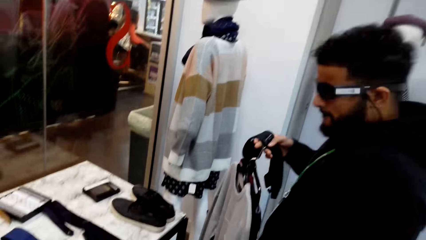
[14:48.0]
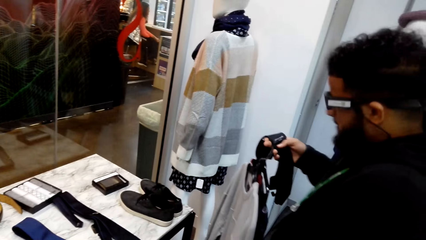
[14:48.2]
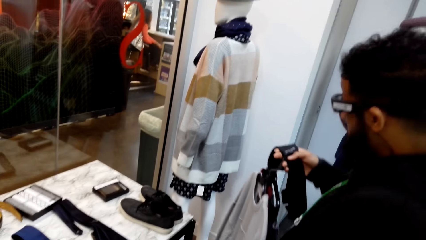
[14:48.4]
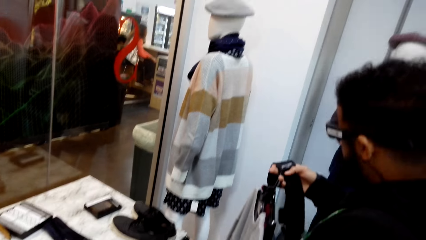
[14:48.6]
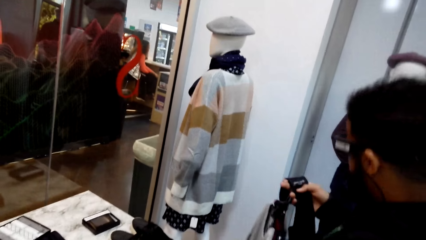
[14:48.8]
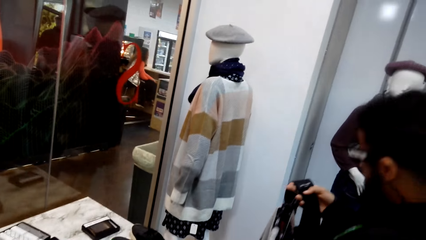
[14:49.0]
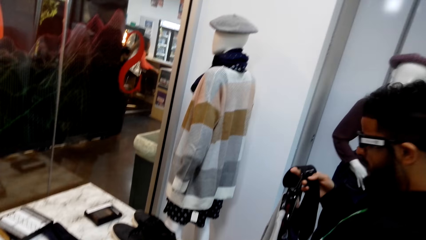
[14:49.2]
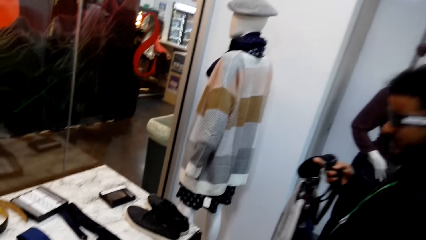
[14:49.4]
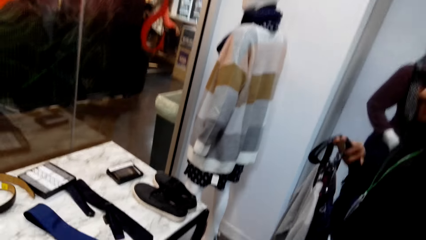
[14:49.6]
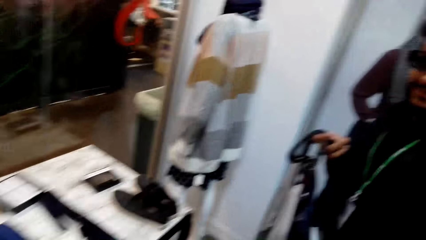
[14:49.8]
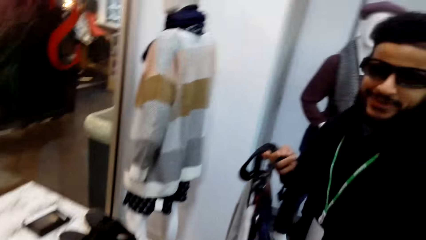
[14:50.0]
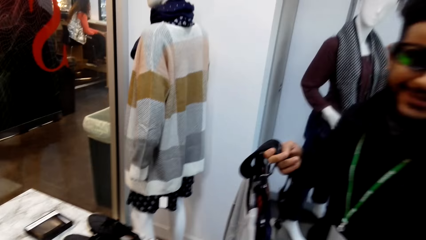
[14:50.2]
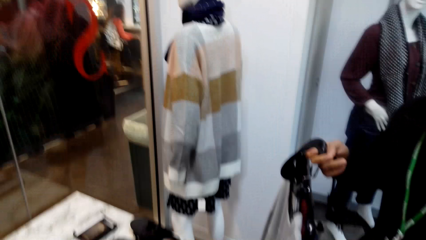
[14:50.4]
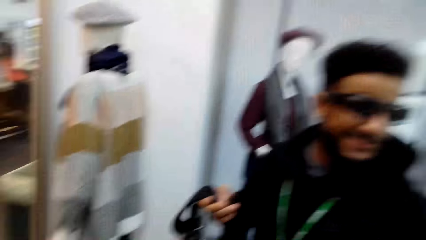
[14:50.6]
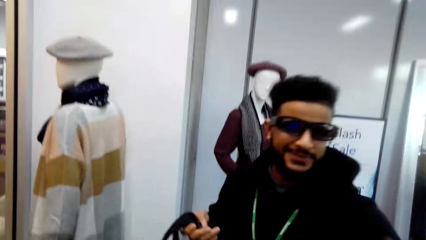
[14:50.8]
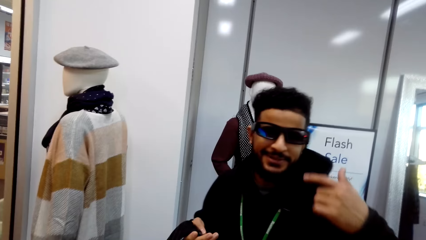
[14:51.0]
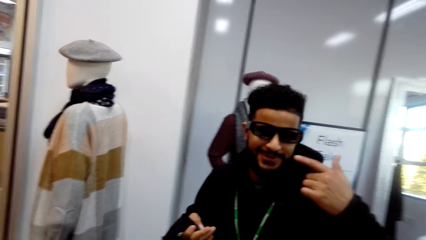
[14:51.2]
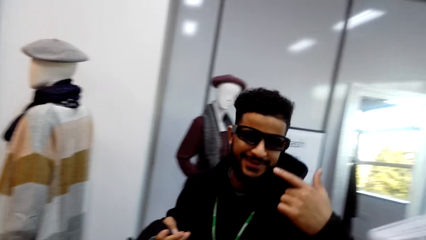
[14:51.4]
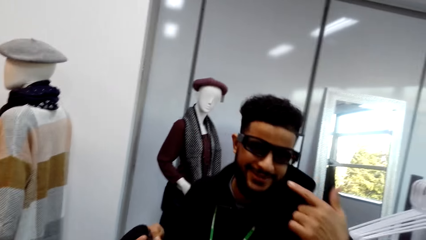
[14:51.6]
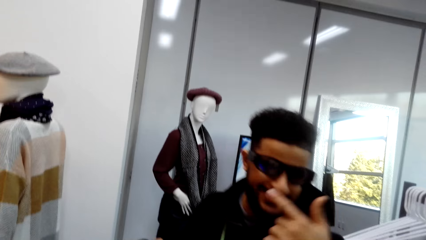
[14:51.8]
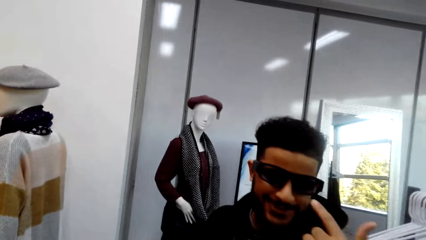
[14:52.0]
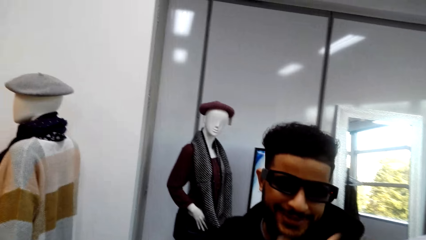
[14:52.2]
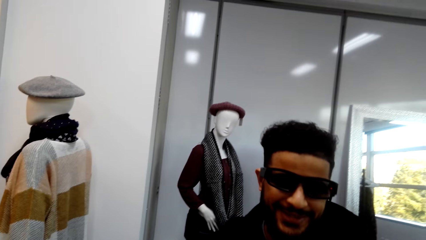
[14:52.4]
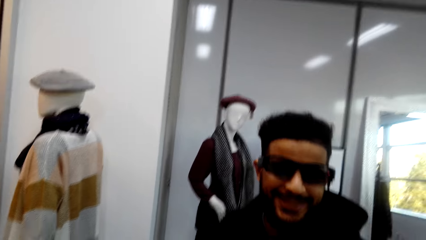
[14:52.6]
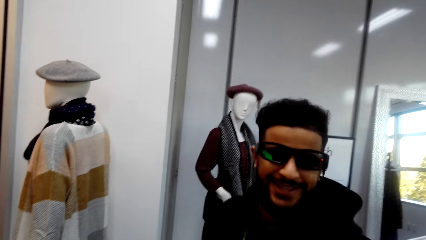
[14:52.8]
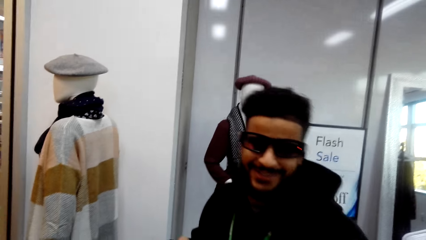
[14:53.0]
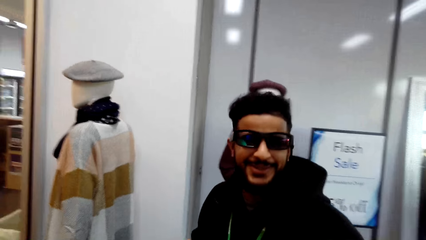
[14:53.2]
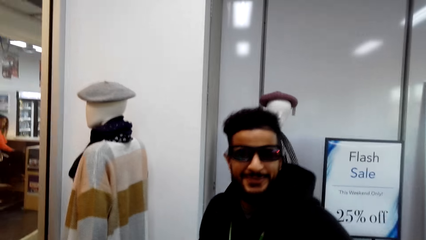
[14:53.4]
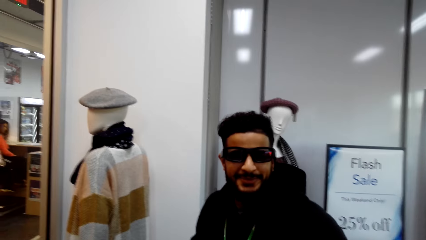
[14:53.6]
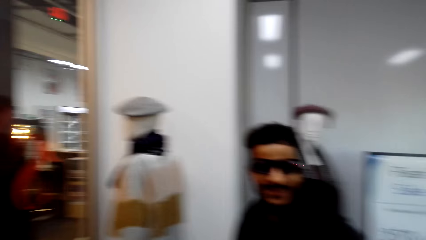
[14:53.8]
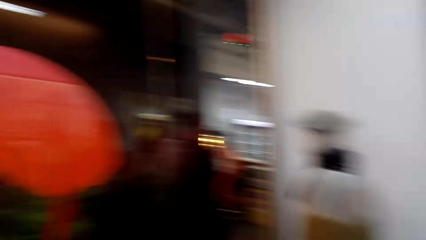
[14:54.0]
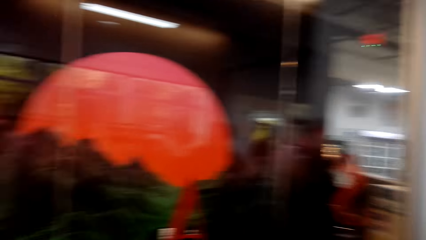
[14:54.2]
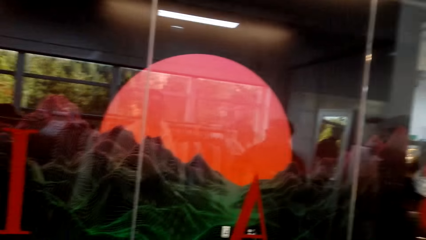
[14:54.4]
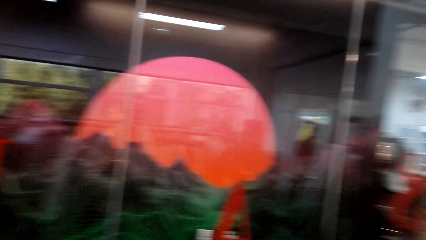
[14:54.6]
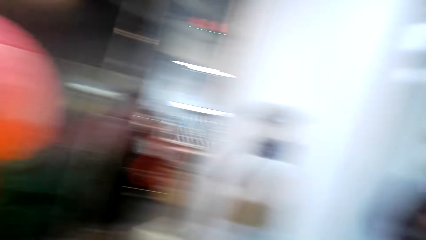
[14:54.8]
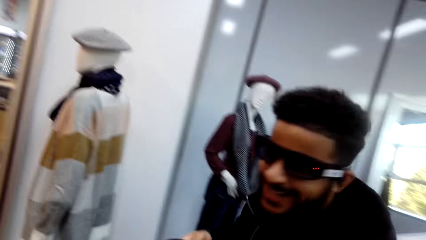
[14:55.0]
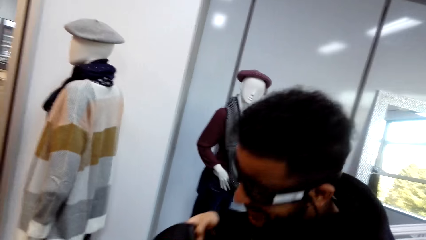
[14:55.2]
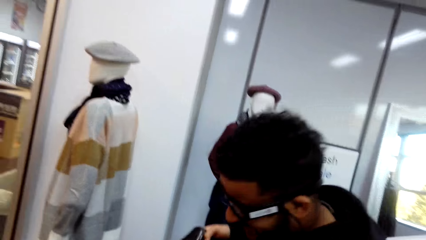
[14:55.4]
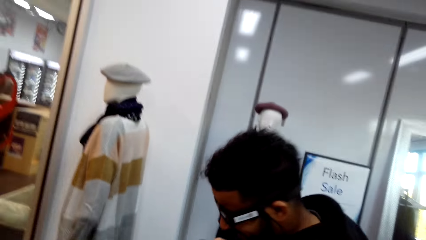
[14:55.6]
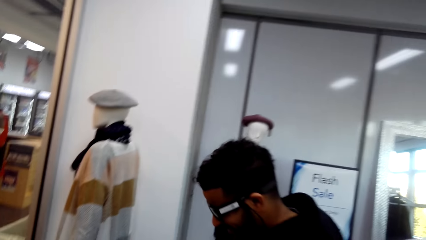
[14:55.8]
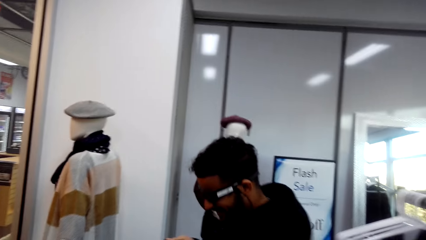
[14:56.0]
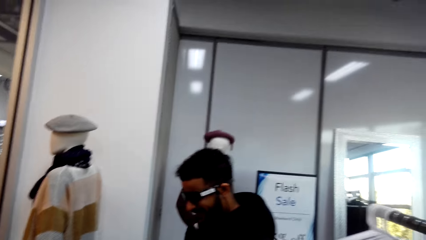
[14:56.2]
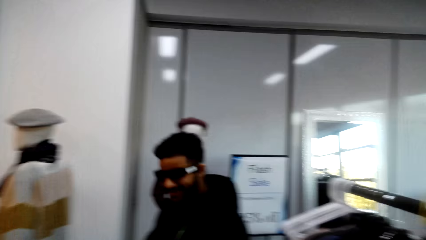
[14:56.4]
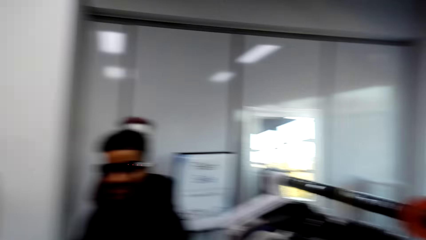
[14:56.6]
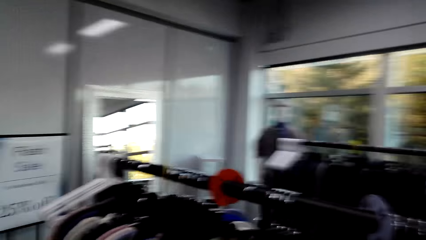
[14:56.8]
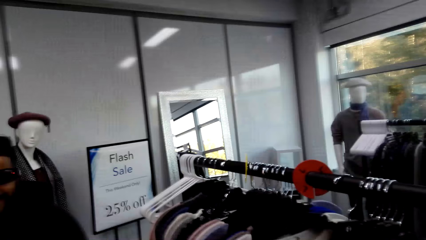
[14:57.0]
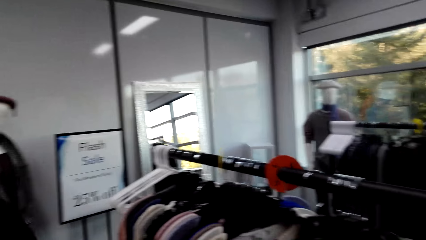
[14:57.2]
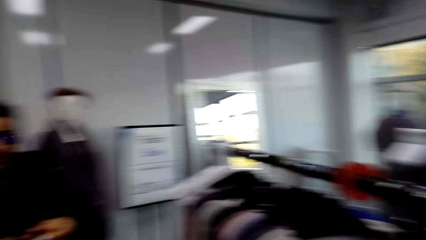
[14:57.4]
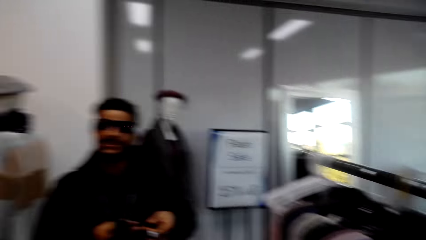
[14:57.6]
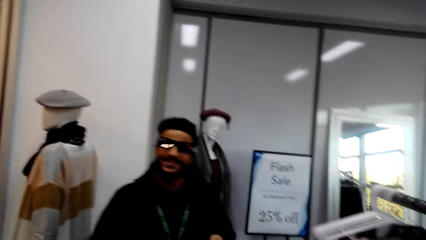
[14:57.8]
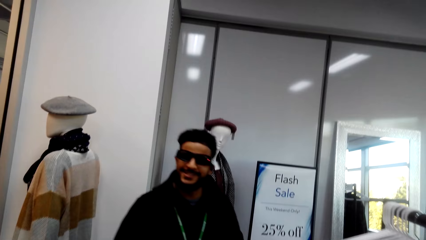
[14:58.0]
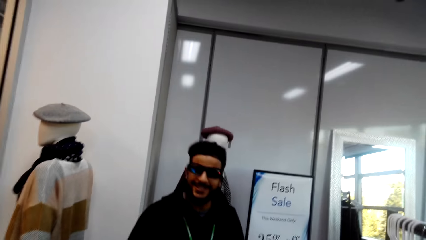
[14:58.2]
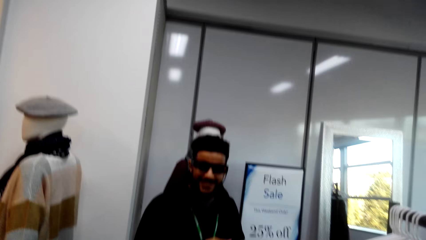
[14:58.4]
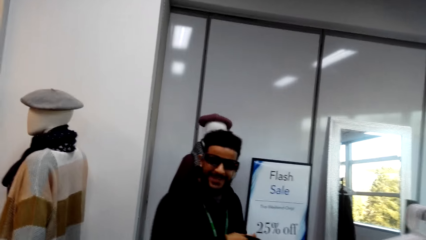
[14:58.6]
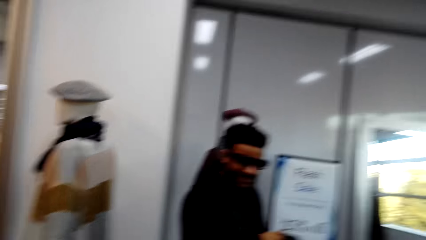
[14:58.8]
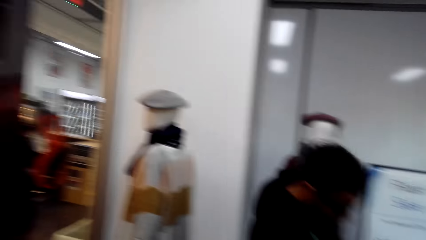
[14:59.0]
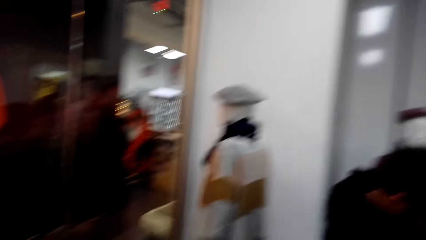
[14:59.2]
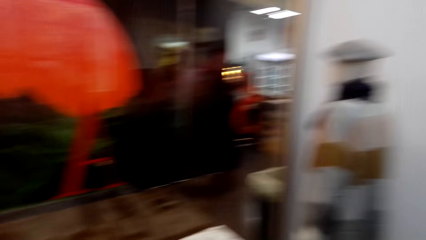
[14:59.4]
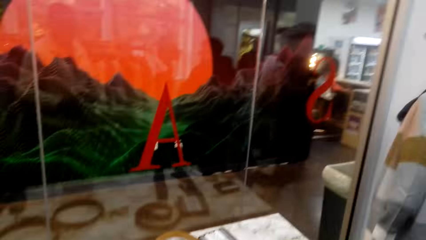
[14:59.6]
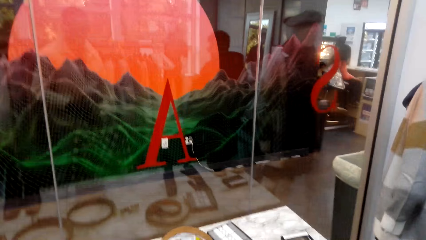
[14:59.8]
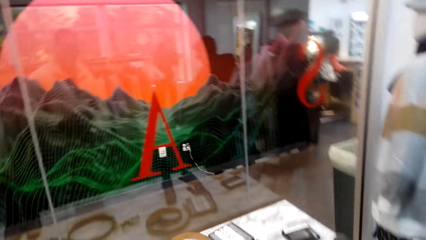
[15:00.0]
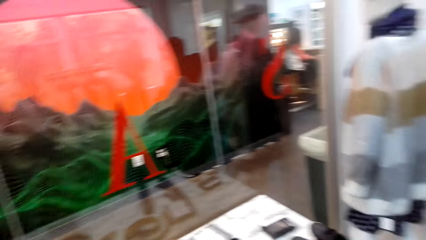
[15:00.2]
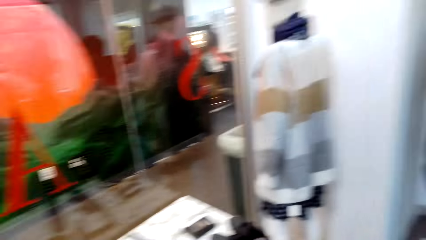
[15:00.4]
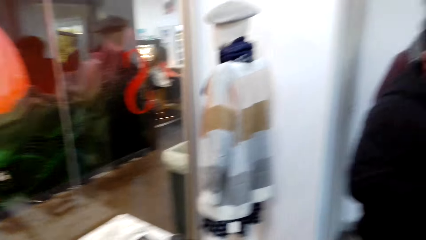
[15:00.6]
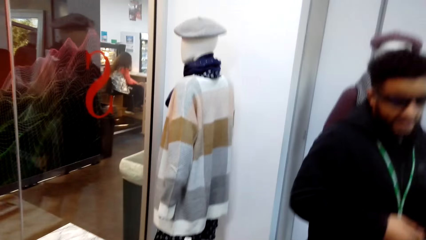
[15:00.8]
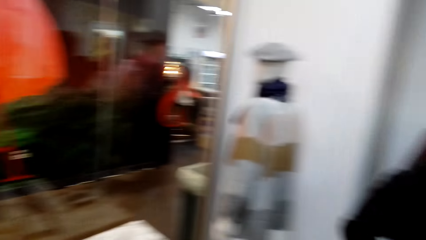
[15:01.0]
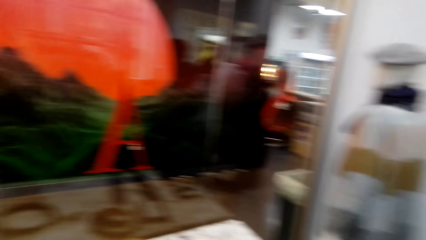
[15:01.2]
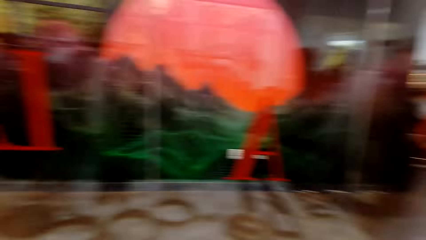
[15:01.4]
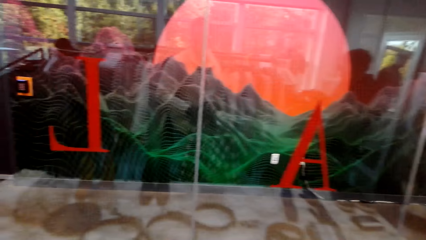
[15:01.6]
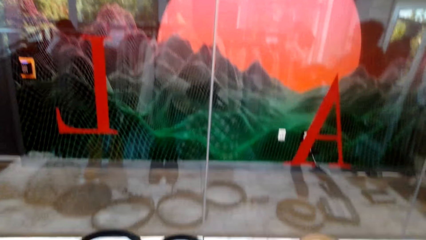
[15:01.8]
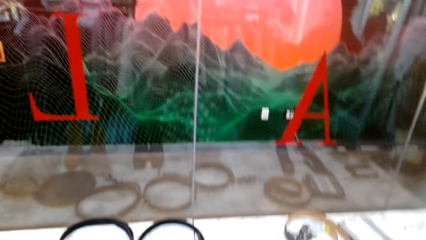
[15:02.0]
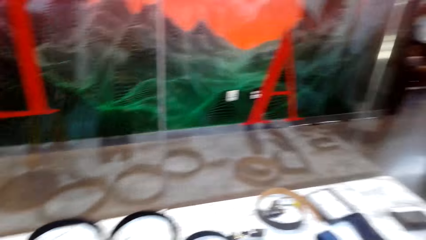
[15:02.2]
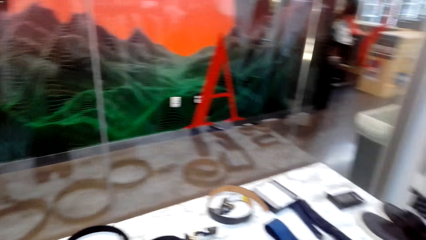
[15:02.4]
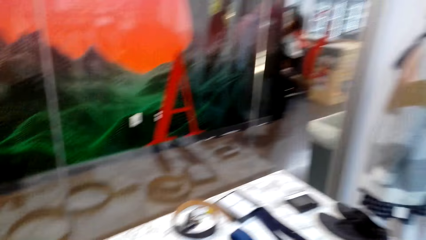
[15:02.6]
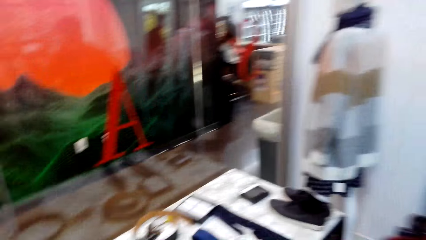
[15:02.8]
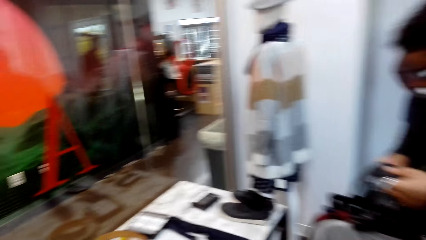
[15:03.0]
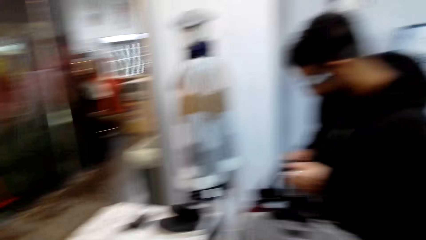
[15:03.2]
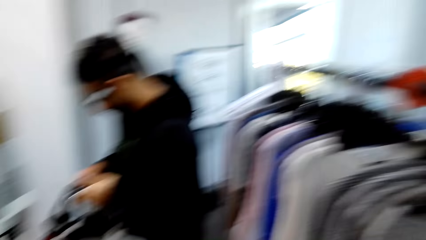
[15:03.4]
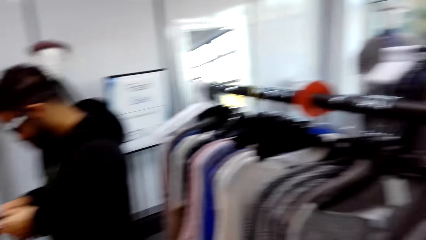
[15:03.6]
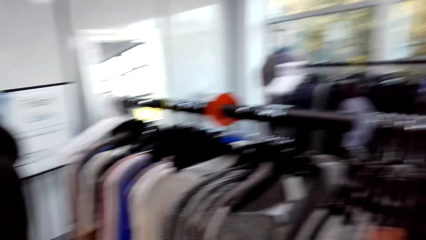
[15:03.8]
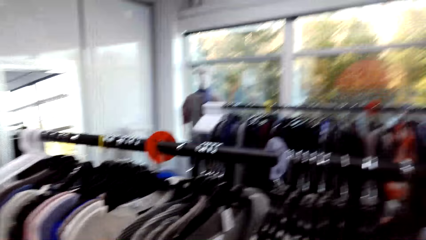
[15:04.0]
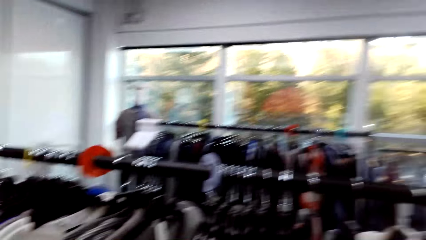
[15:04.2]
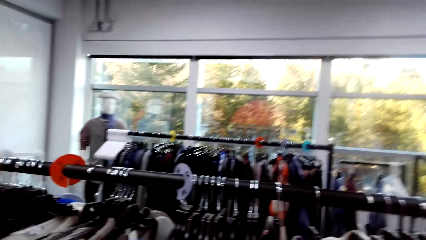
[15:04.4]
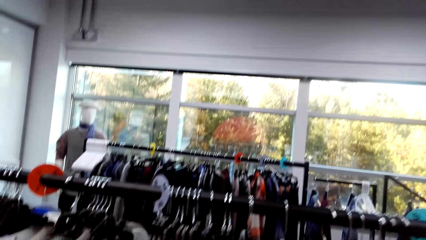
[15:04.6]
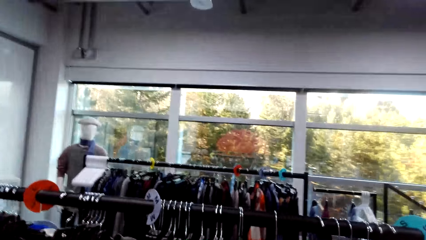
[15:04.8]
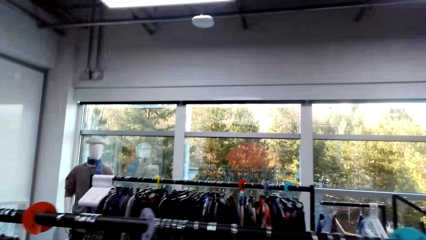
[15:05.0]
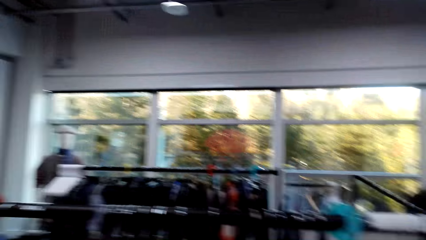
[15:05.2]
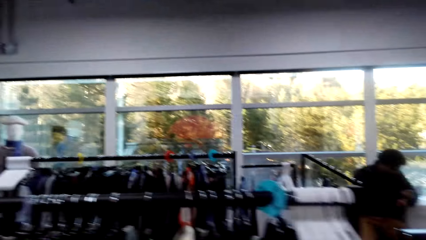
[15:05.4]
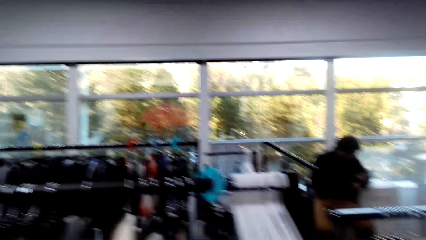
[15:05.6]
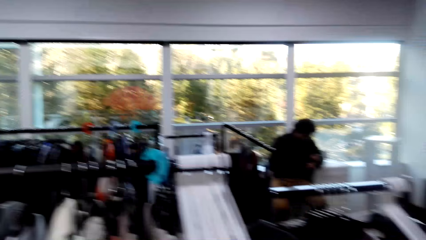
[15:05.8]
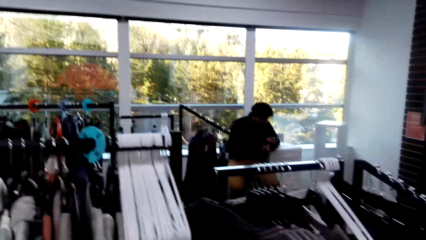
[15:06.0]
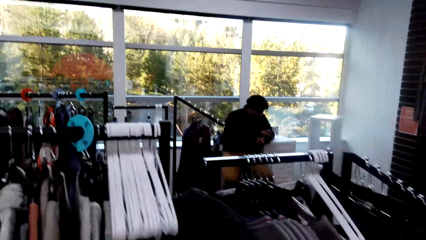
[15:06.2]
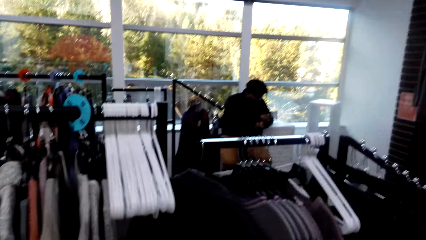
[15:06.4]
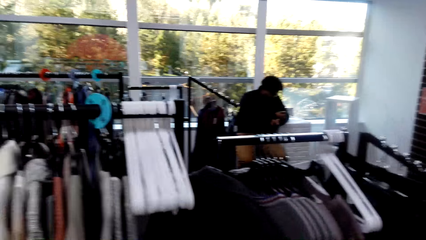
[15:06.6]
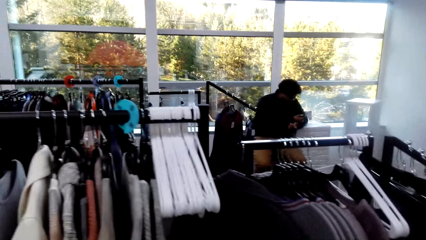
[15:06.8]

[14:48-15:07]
The man dances in the room. The camera wearer talks to the man. They look around the shop.
